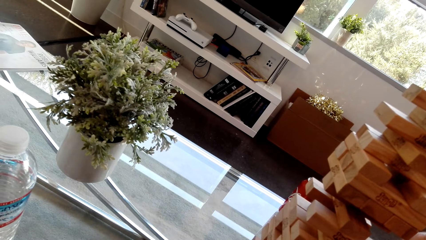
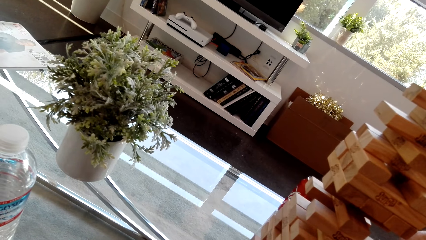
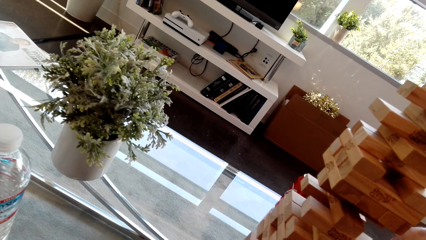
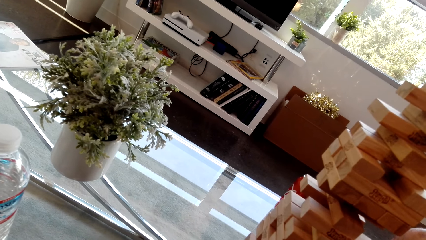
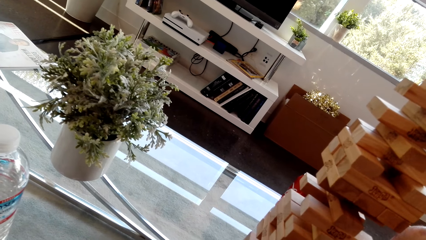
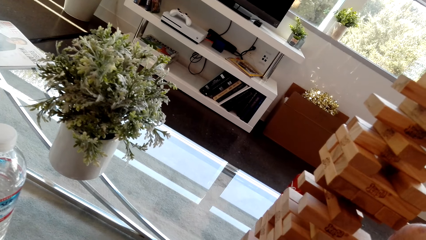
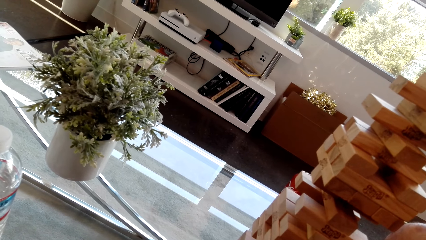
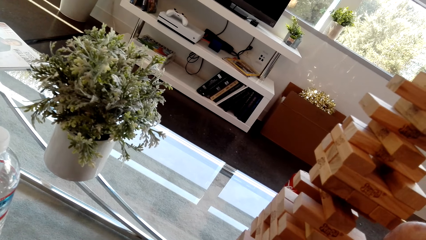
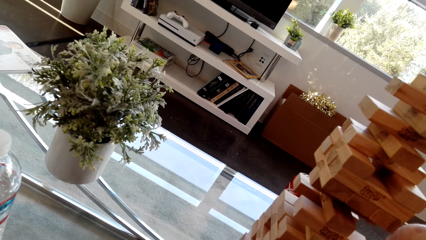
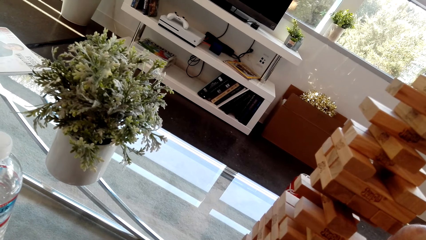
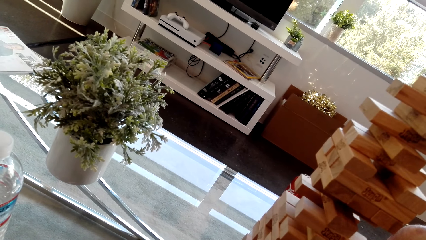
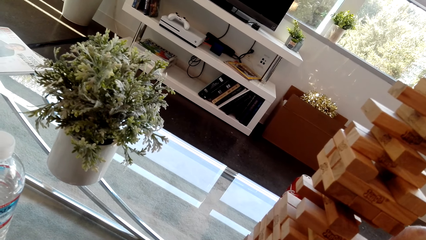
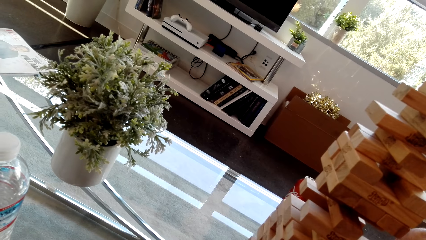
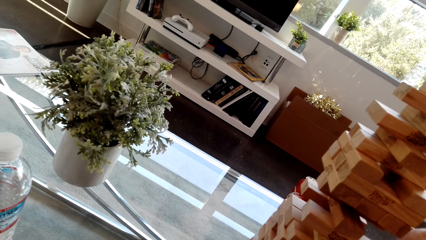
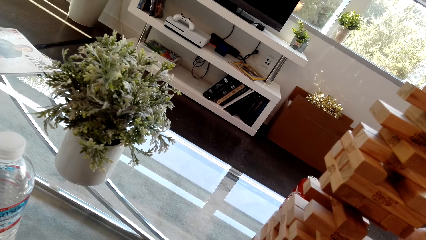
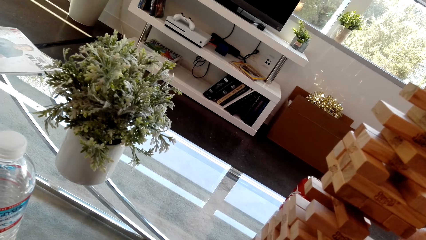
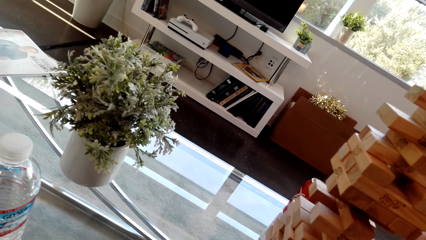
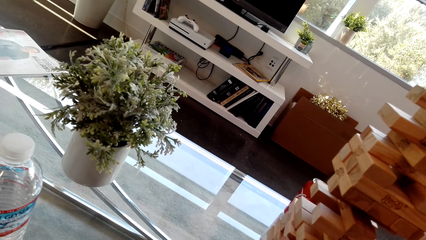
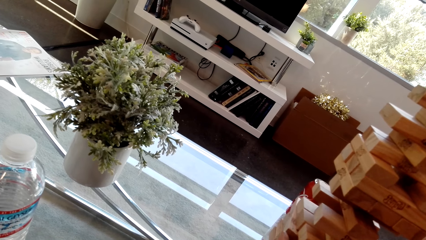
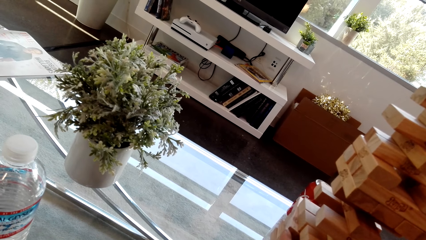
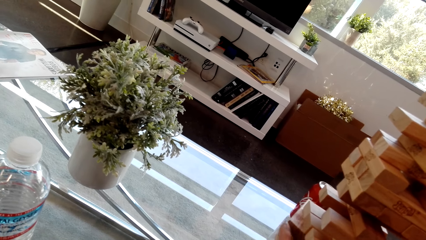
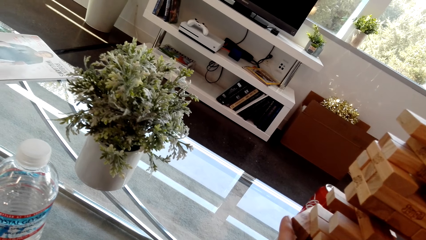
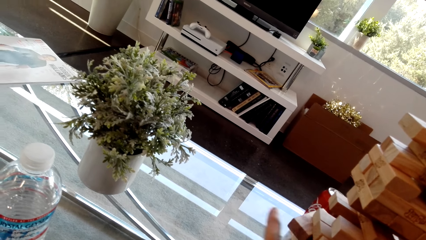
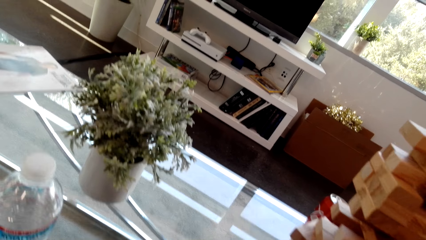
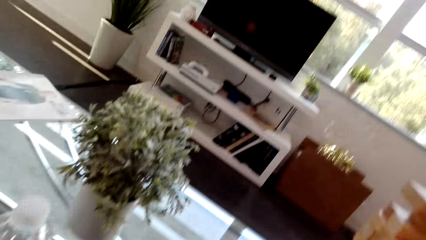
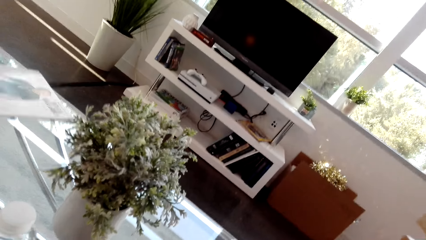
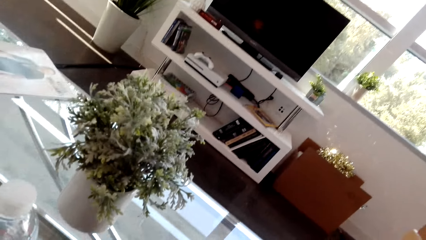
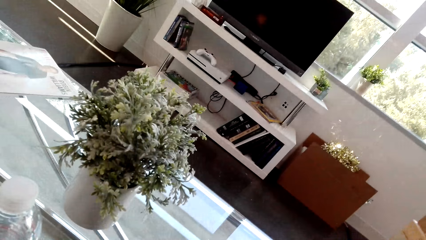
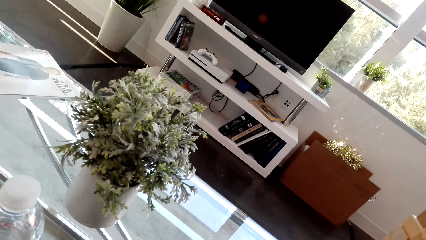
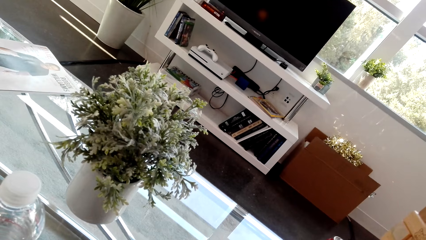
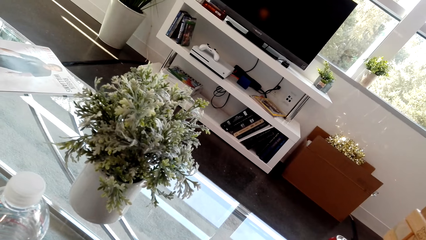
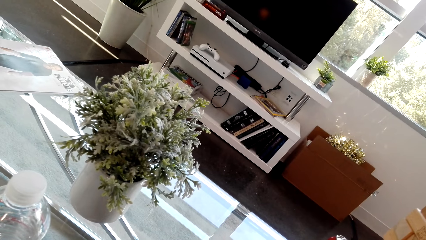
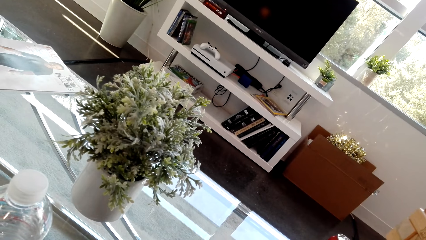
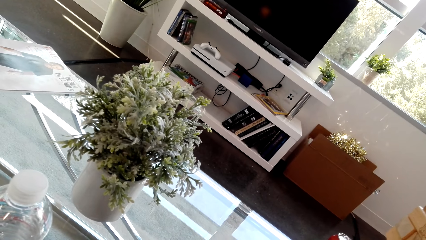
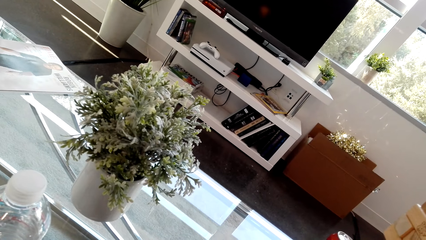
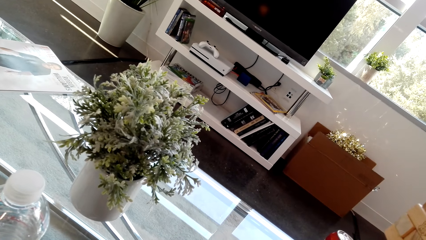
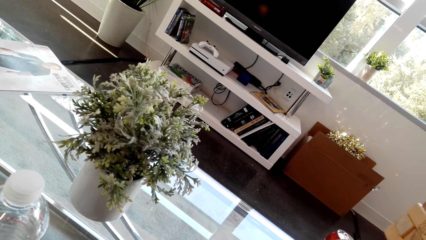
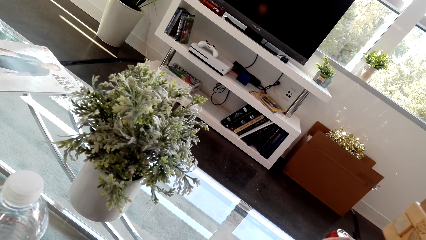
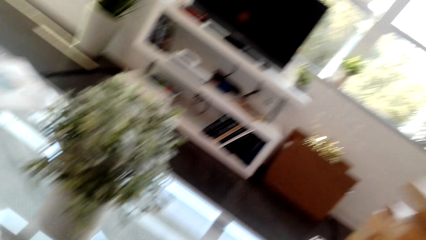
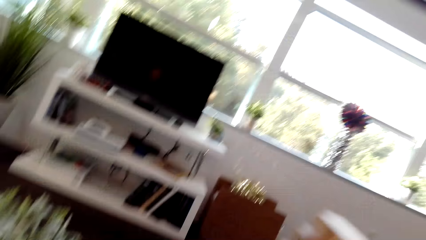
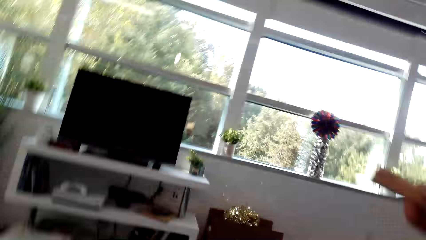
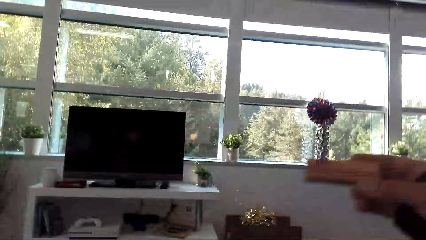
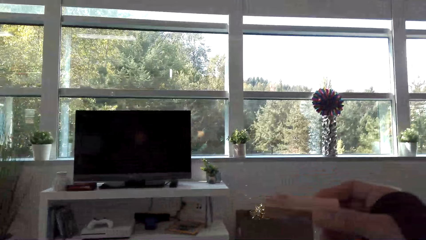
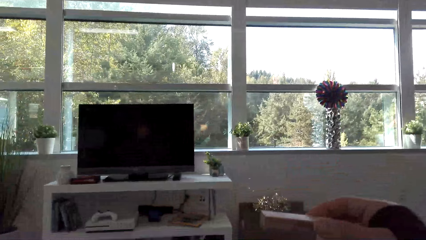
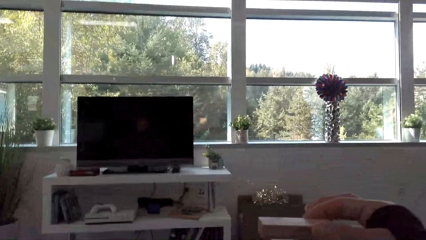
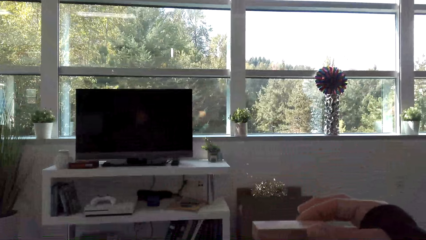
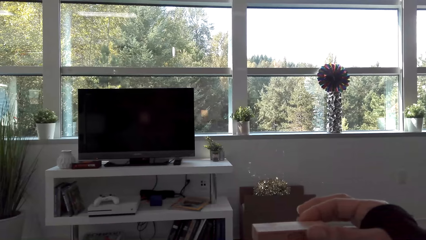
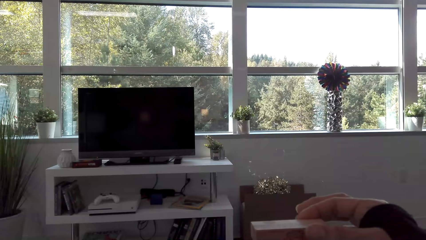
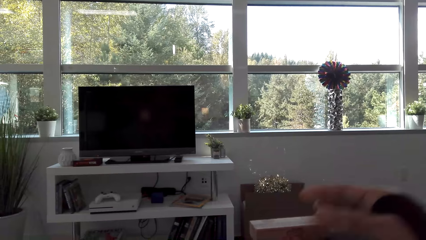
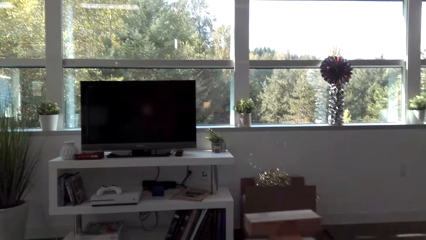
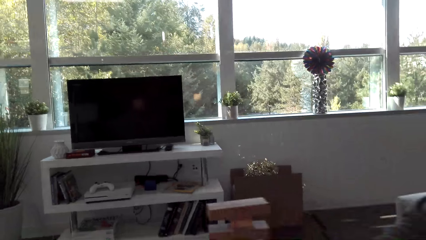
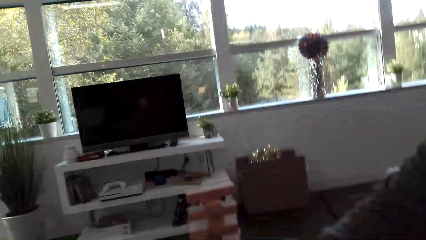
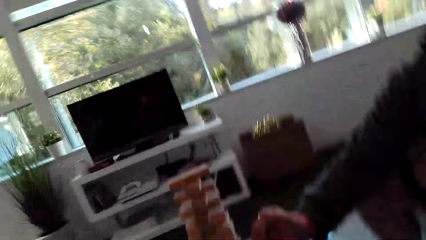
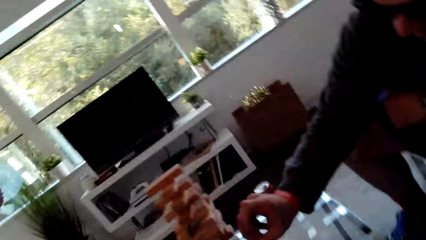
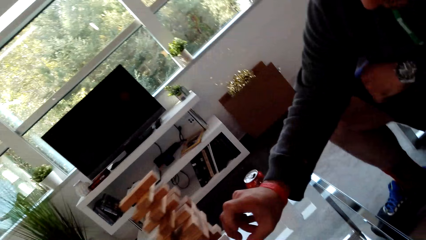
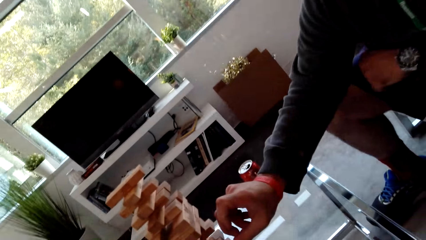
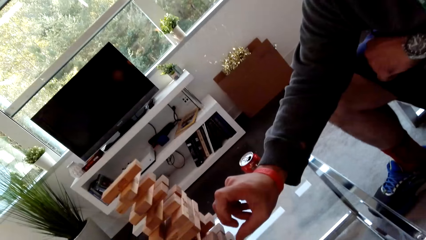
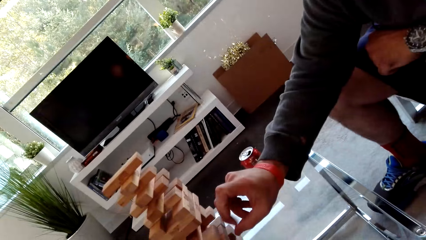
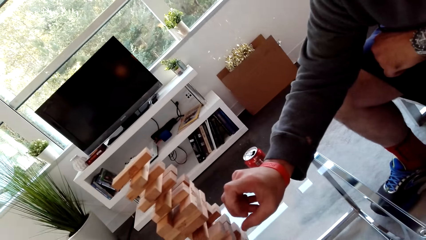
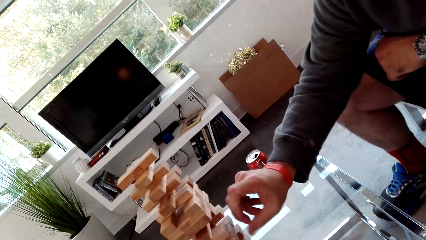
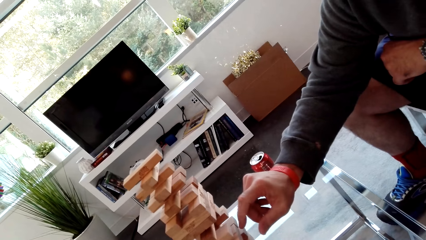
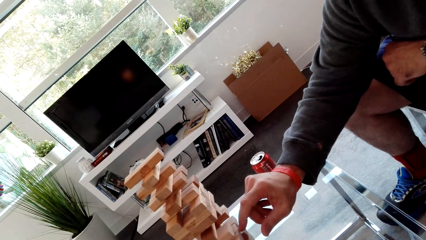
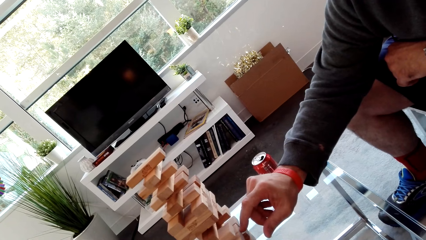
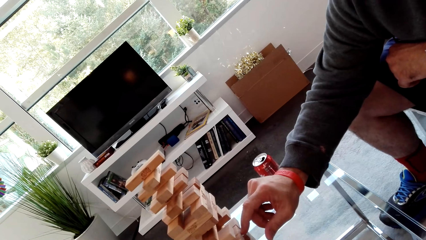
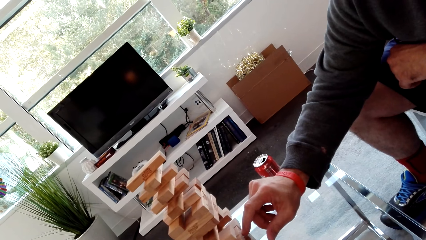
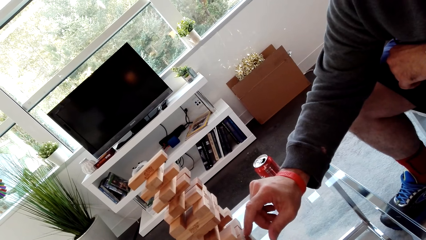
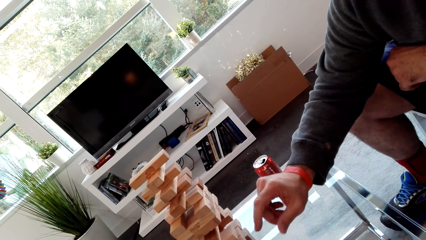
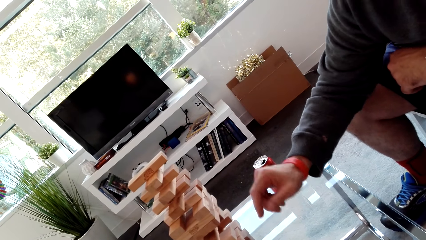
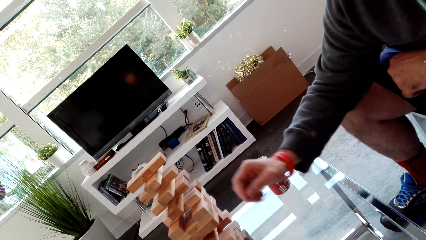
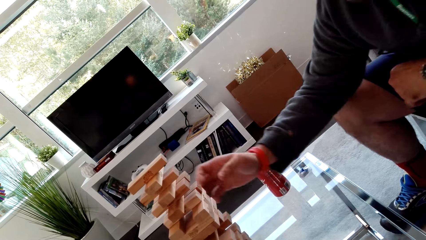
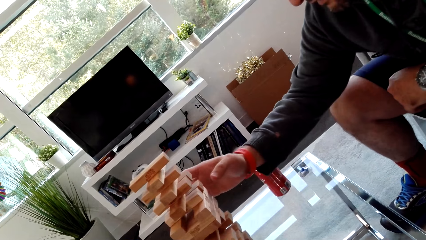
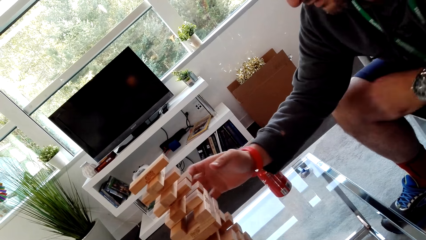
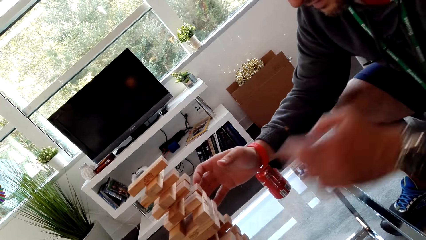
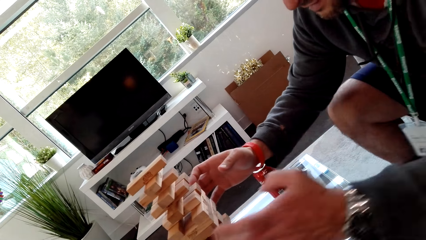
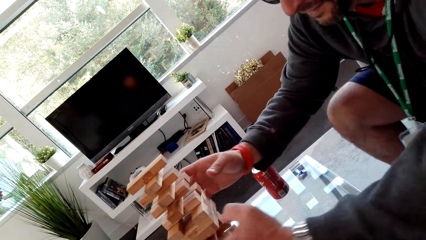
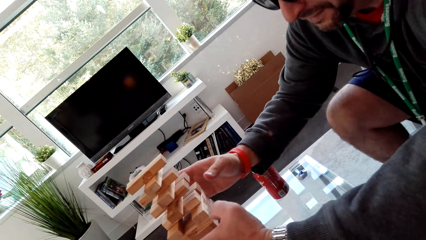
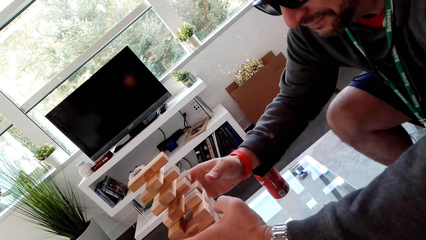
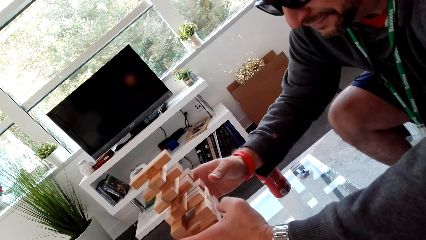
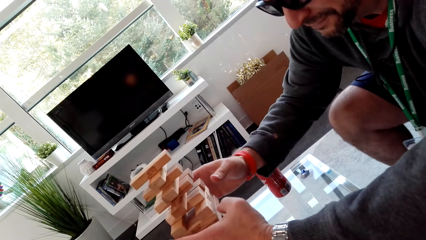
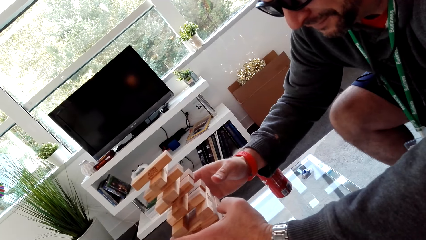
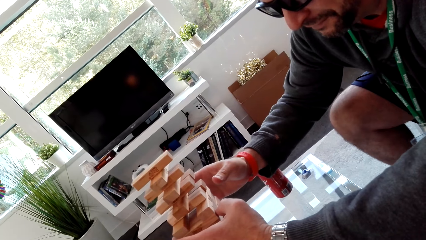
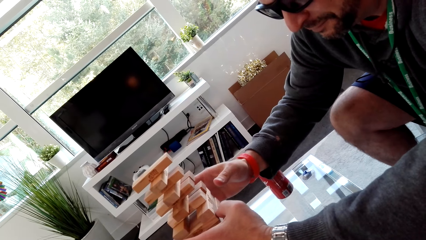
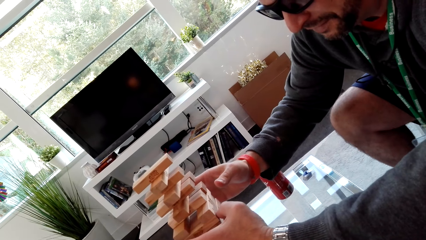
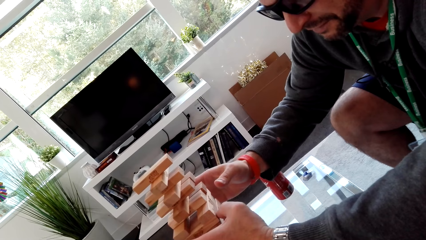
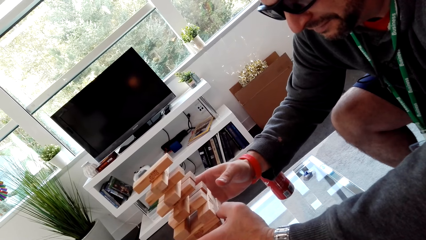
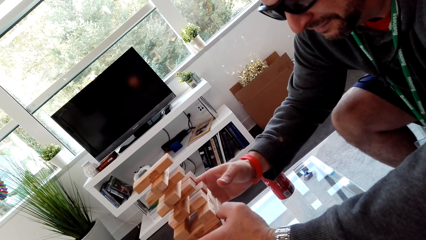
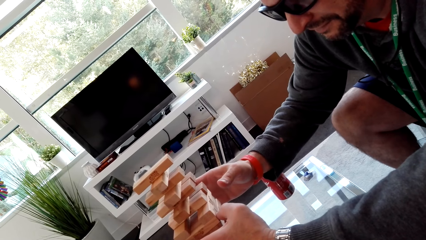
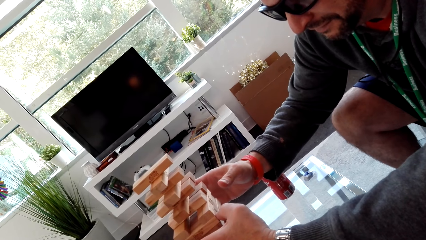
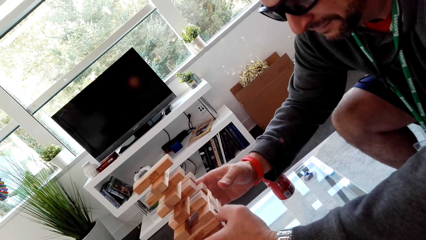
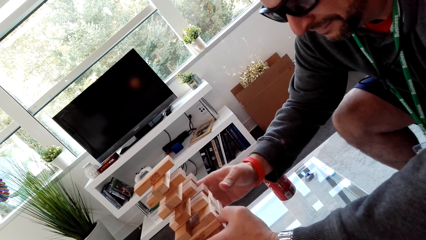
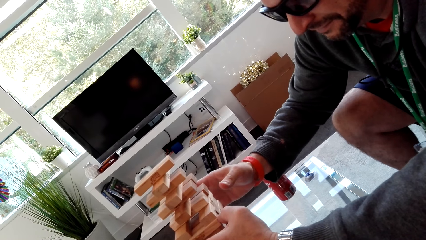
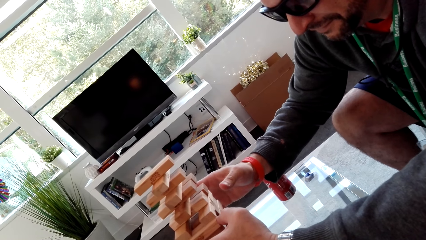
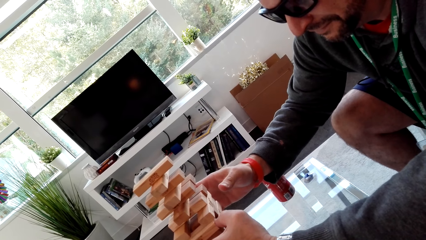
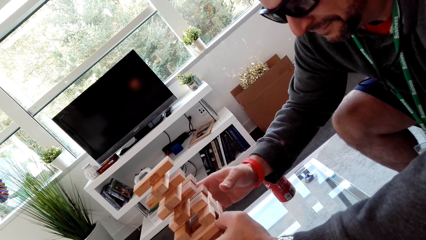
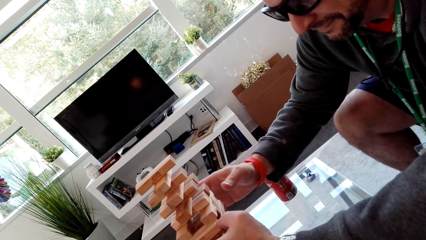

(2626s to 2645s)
The camera wearer plays the stacking block game. They put a block on top of the others. A man removes a block. The man plays the stacking block game.
